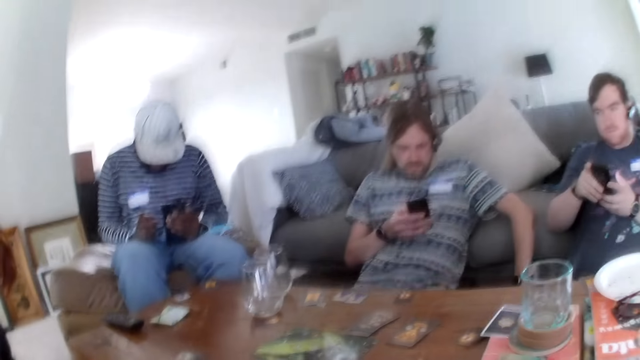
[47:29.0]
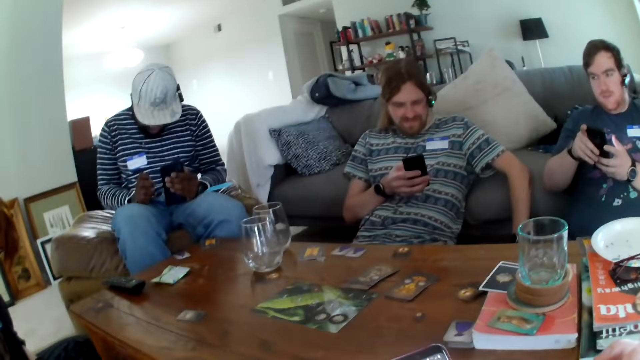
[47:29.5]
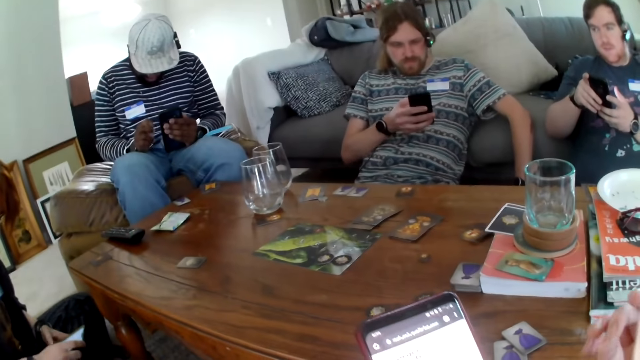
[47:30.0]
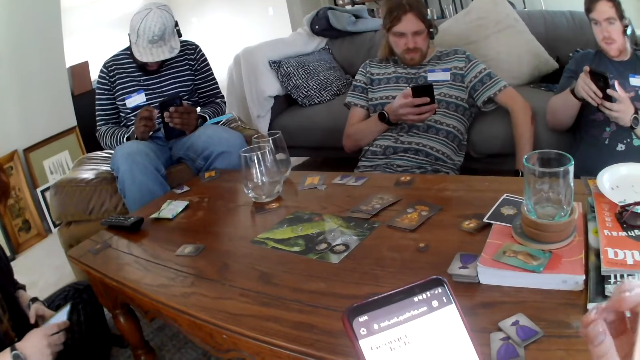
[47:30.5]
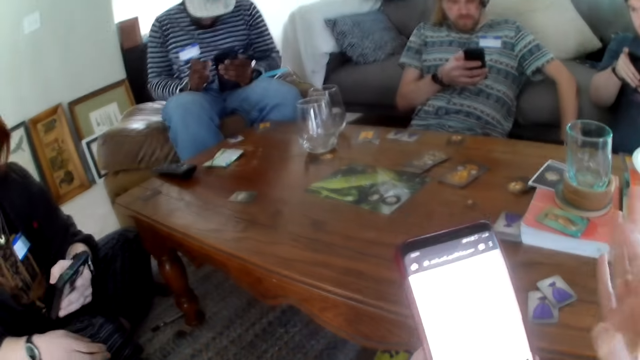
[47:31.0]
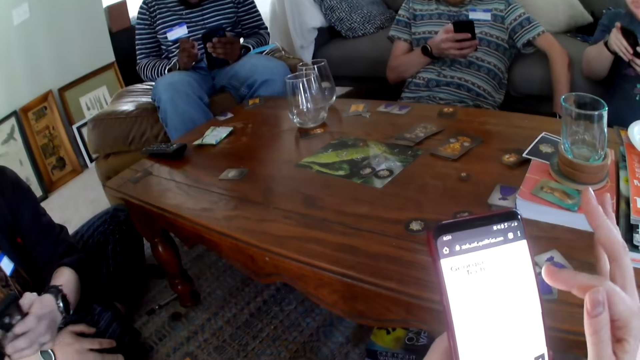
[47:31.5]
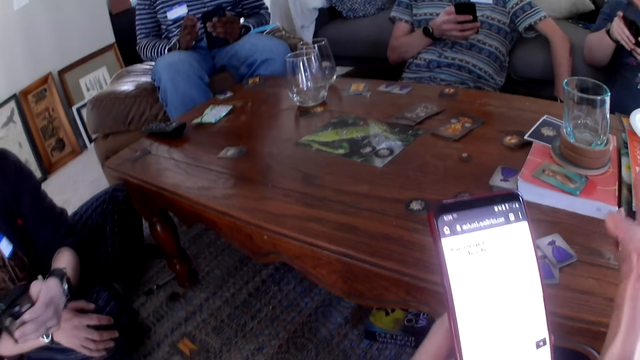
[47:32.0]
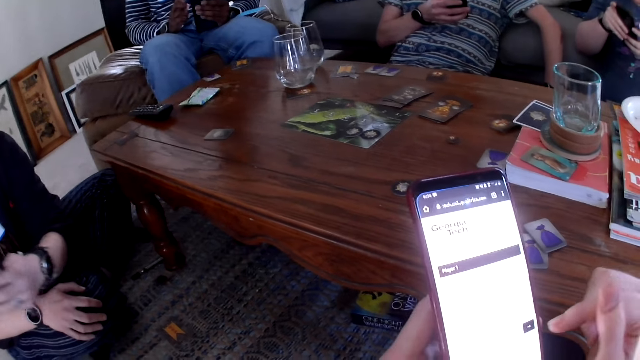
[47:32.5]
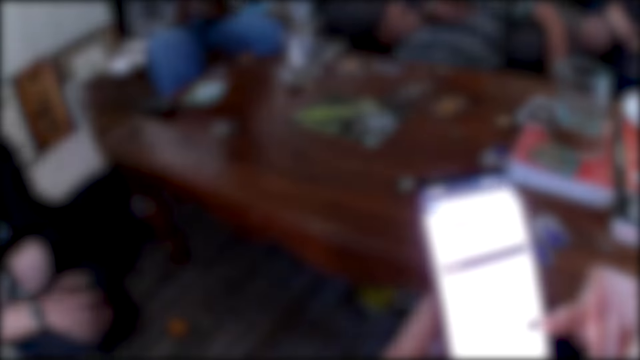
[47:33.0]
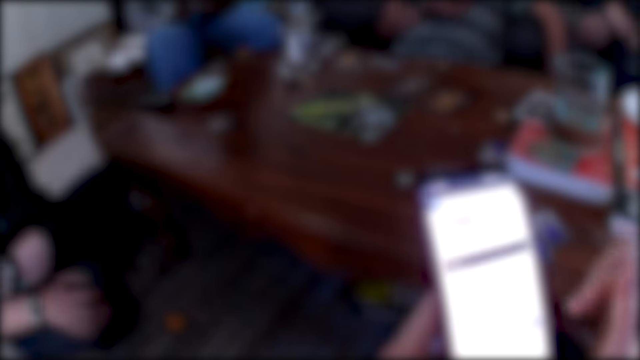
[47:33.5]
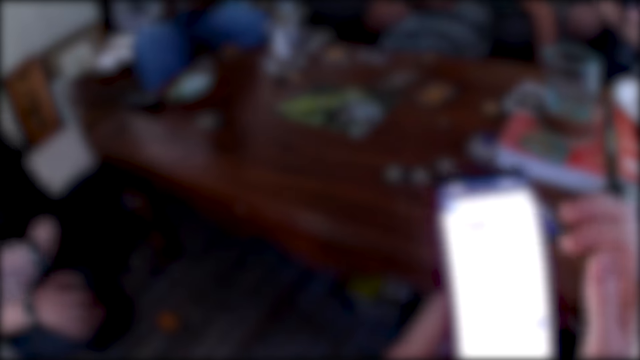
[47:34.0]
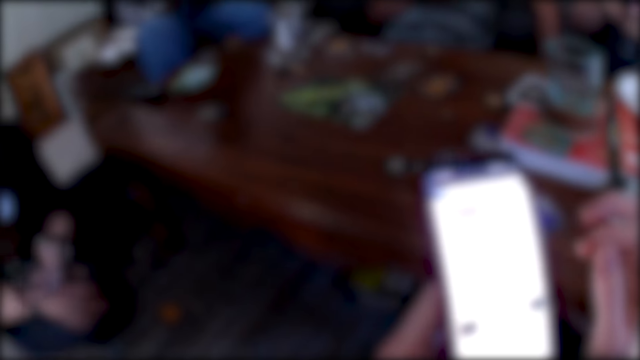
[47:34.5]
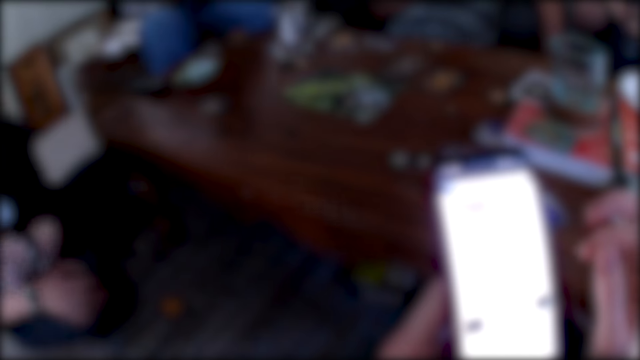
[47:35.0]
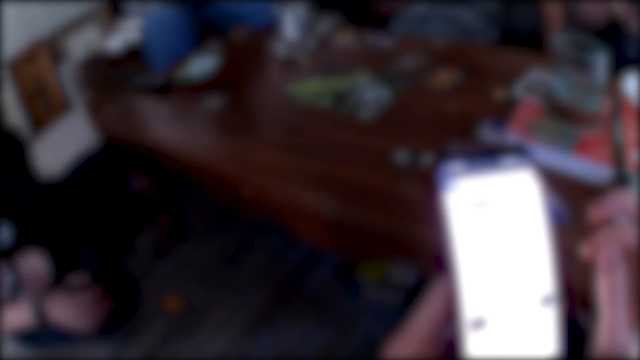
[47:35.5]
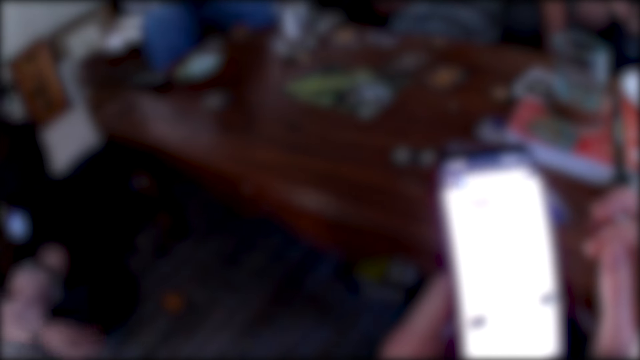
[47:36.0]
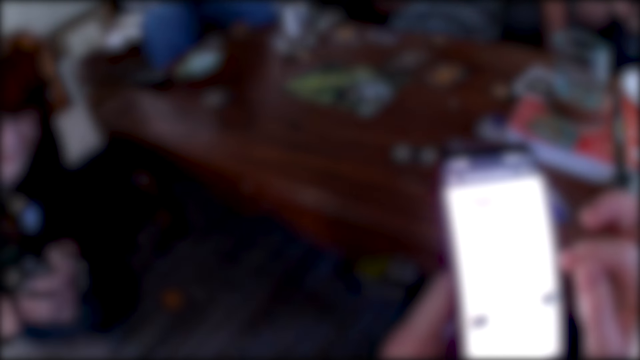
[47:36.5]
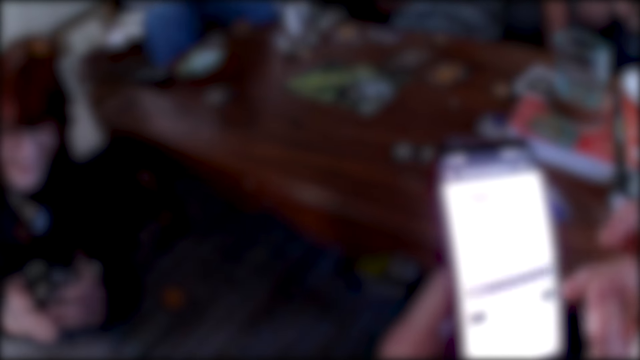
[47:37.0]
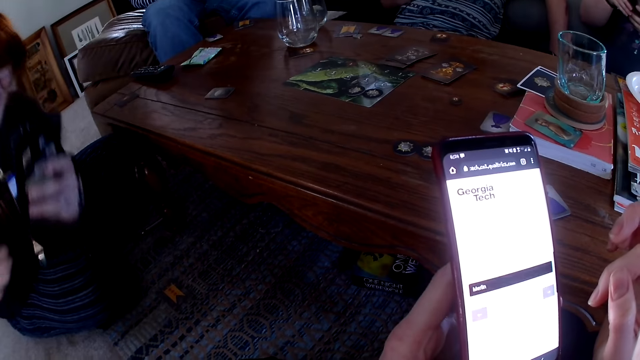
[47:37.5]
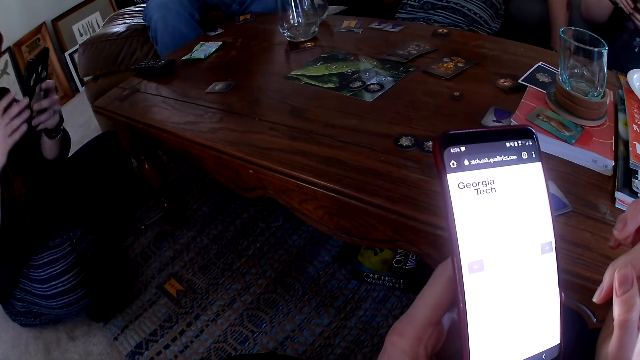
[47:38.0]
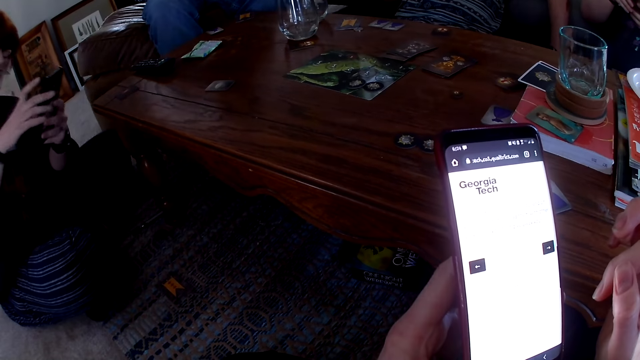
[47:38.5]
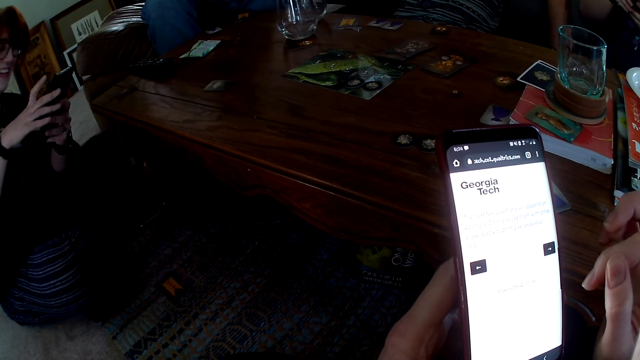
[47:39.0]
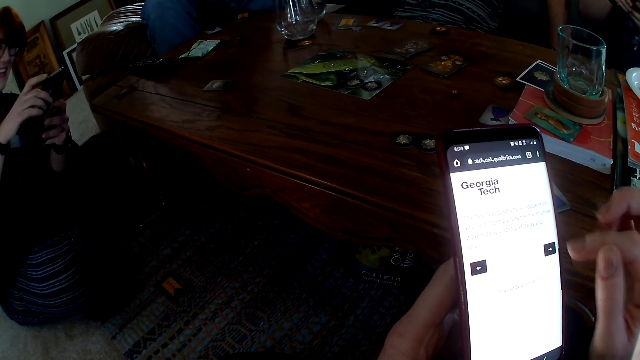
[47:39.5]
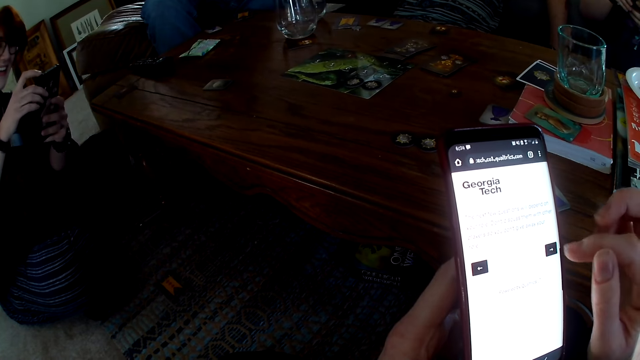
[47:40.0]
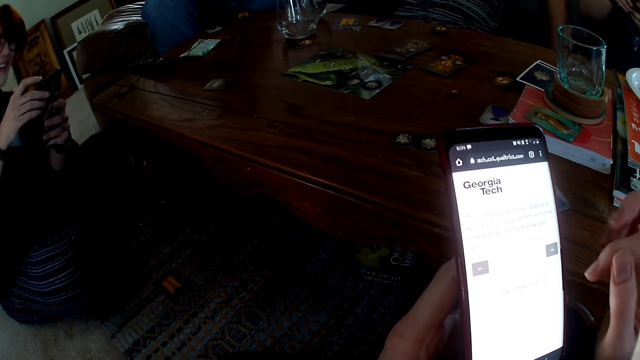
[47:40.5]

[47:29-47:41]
The camera wearer scrolls the phone. They scroll the phone again. They tap the phone.

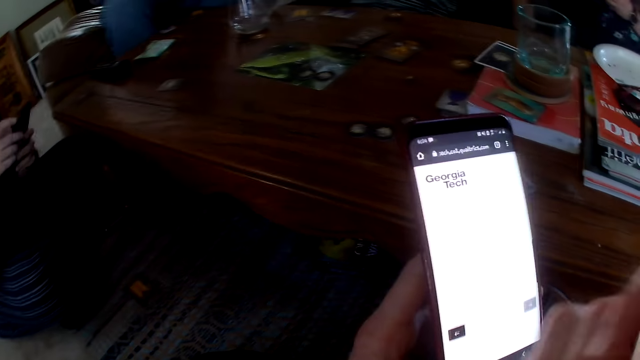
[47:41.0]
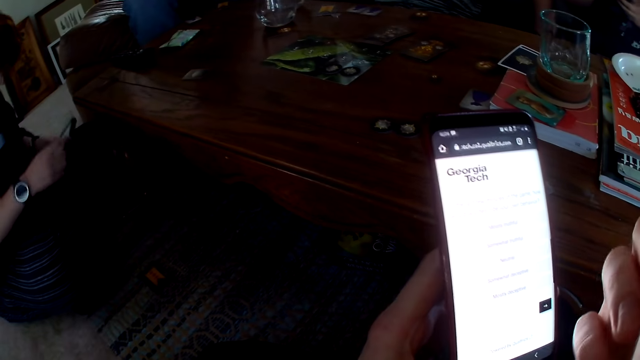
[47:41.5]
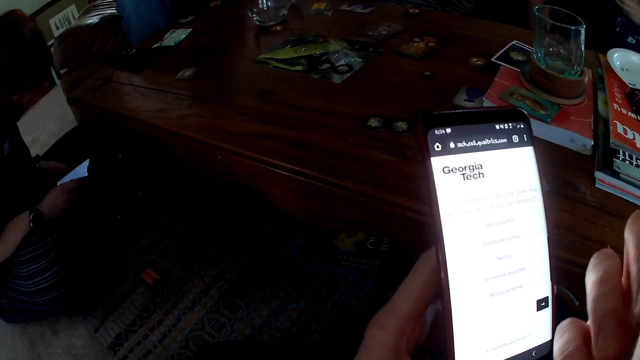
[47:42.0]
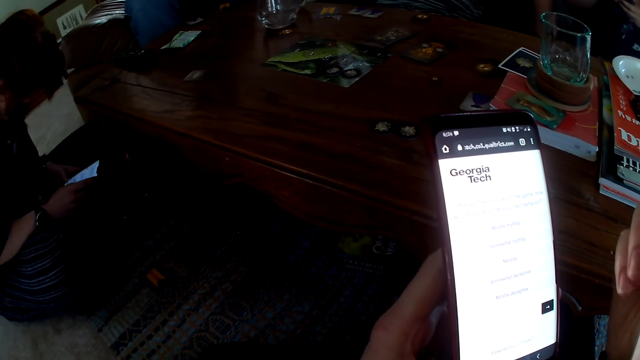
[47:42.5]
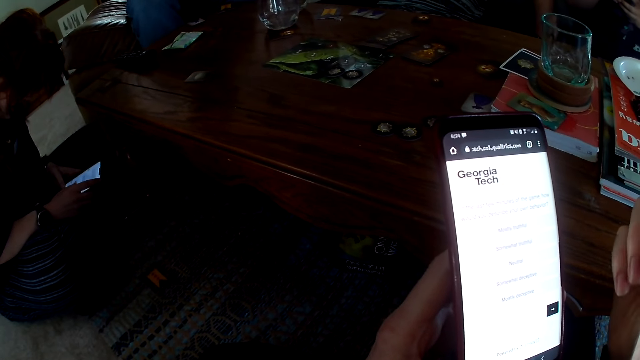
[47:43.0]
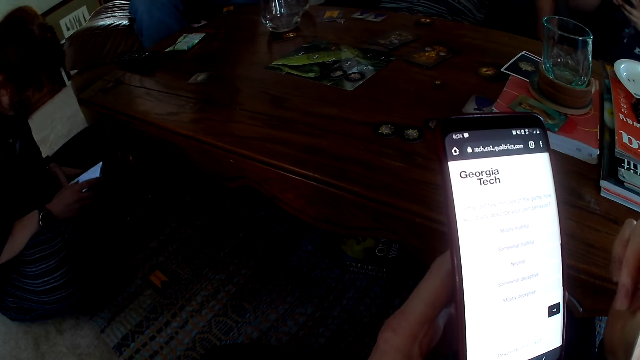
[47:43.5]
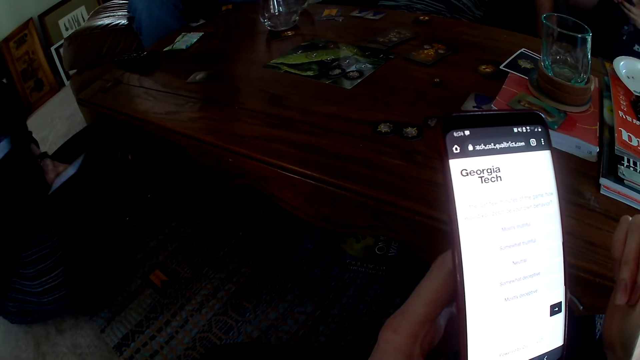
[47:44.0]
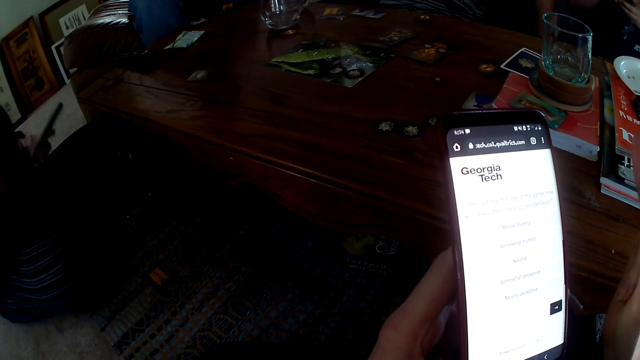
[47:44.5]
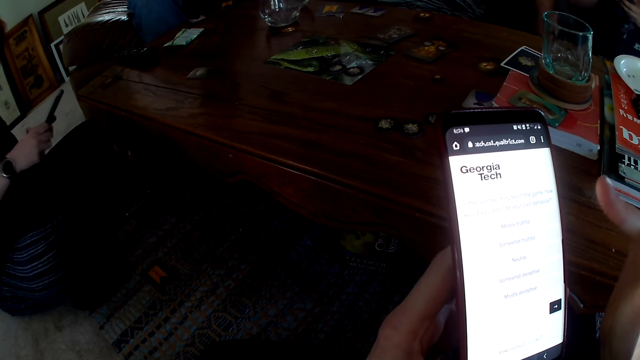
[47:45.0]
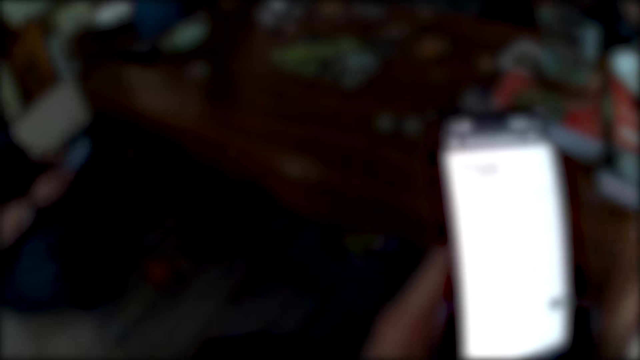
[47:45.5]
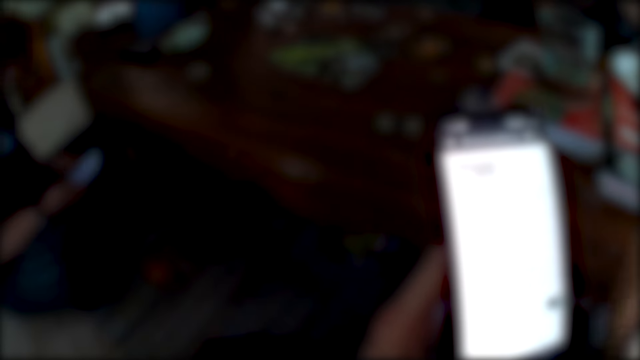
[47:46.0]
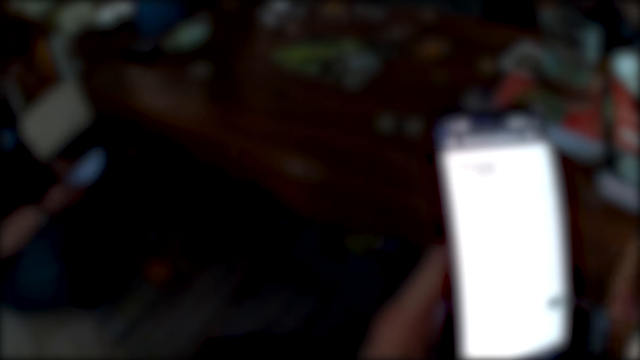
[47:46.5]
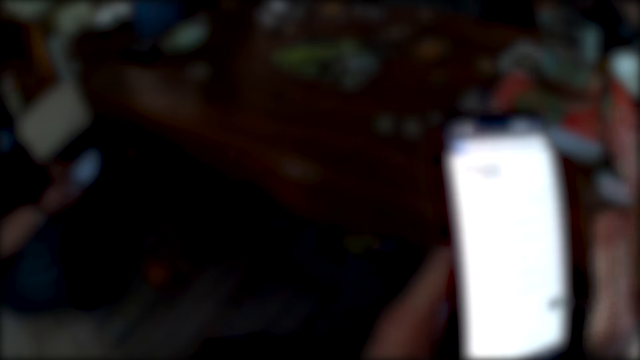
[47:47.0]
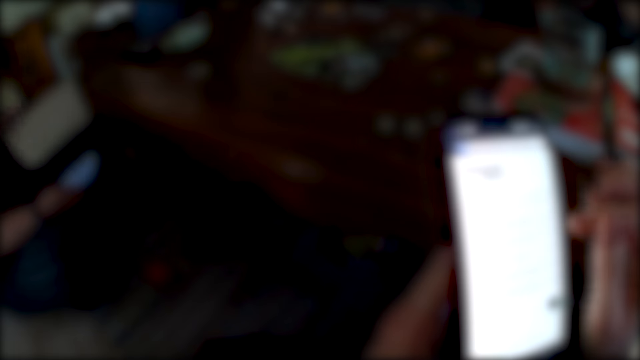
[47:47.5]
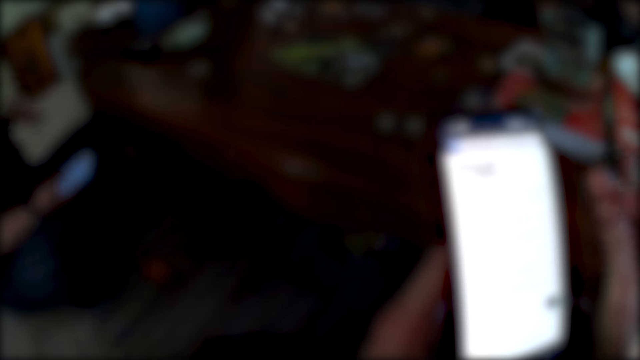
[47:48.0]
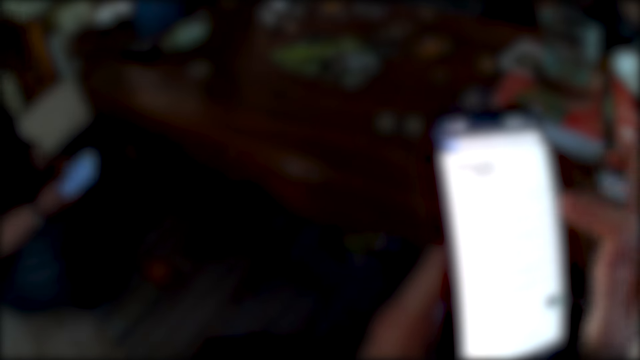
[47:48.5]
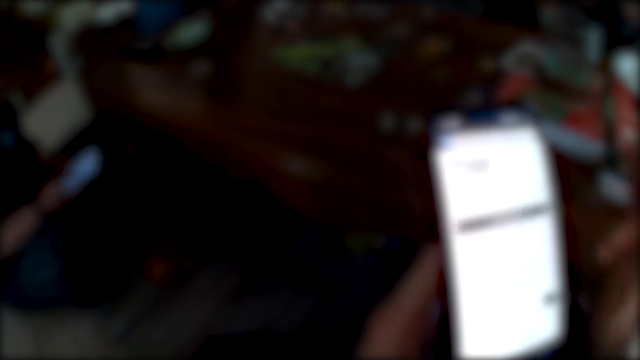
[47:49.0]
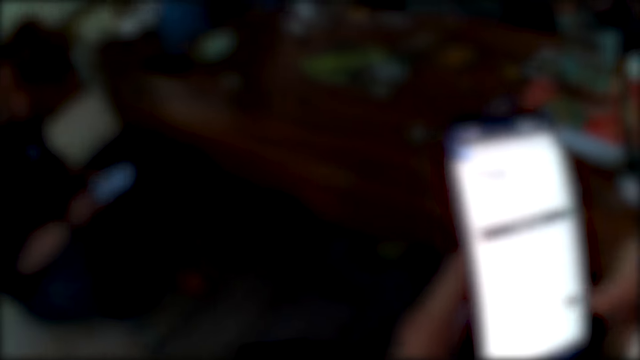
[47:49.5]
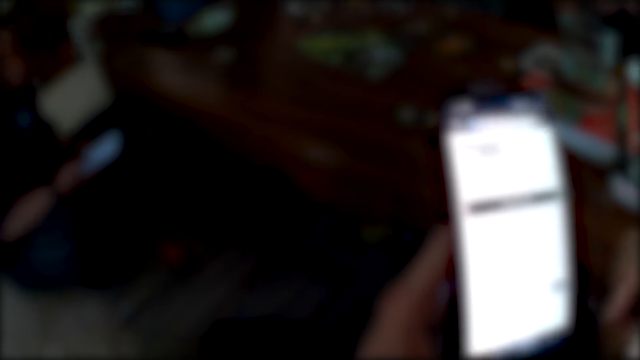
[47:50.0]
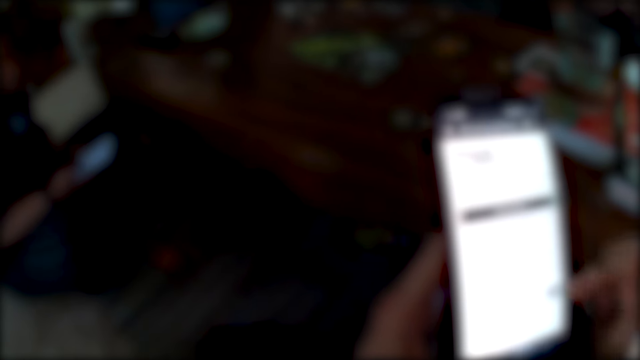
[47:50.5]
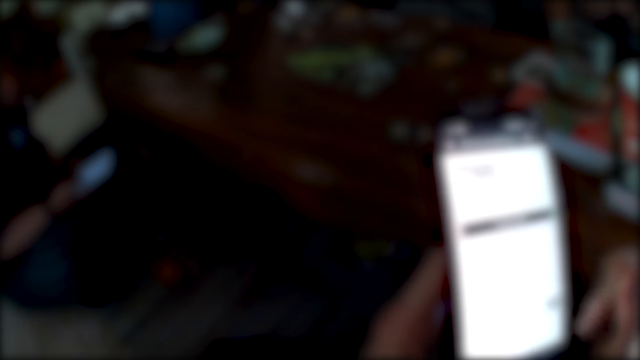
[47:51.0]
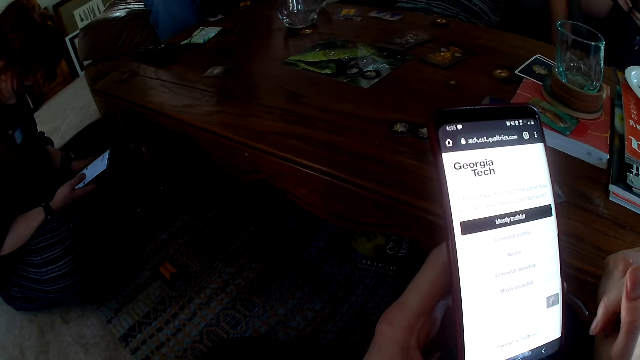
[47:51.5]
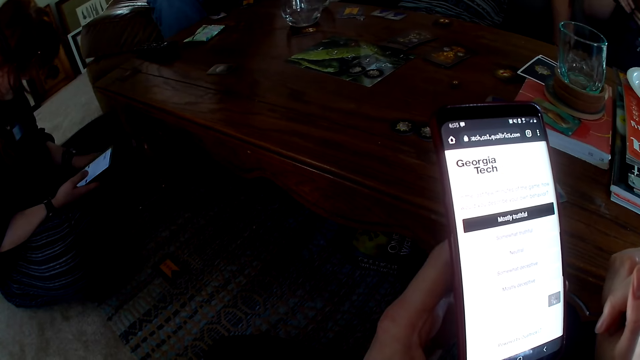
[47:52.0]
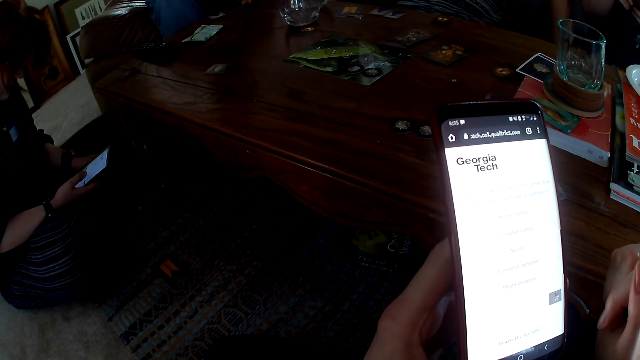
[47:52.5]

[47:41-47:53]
A person scrolls the phone. The person touches the phone. The camera wearer scrolls the phone. They touch the phone while laughing.
